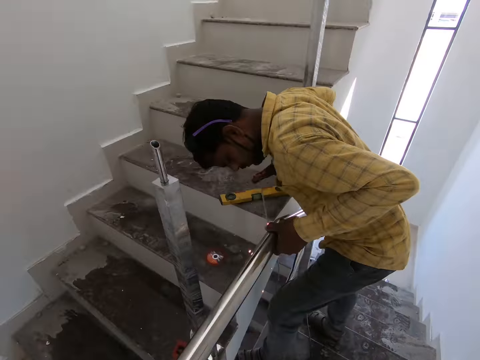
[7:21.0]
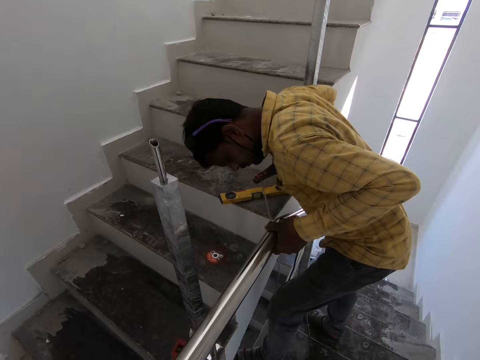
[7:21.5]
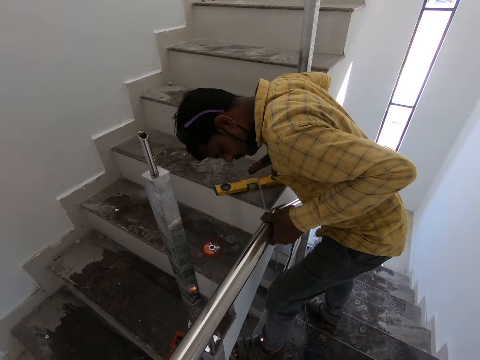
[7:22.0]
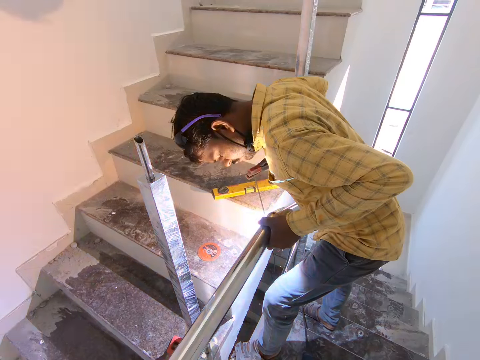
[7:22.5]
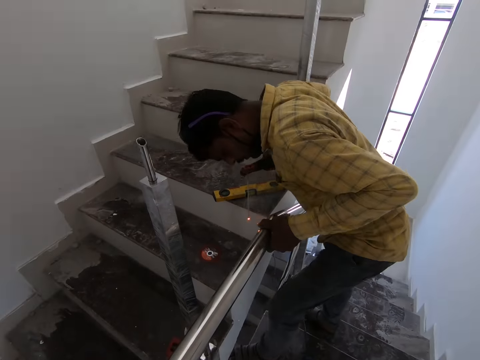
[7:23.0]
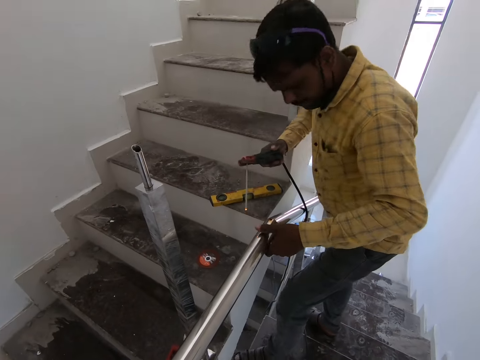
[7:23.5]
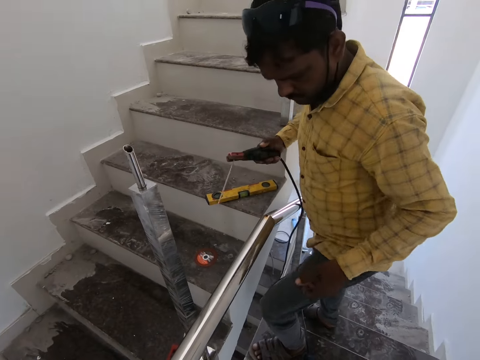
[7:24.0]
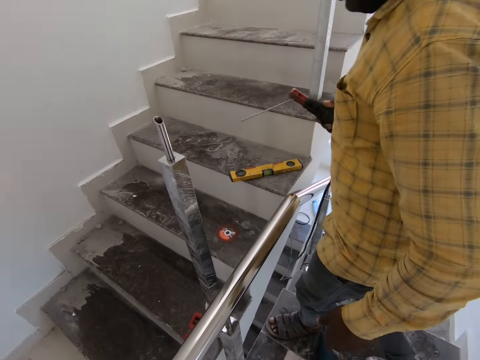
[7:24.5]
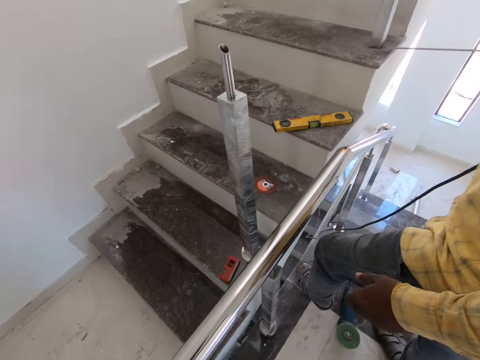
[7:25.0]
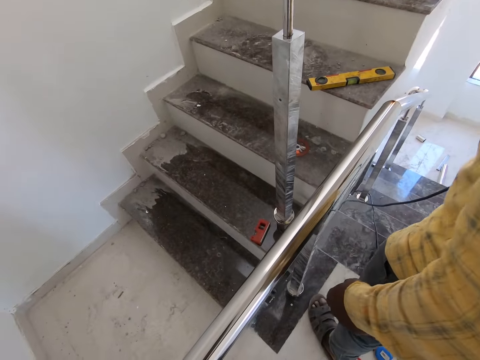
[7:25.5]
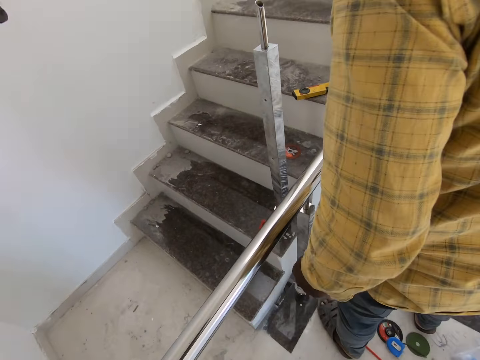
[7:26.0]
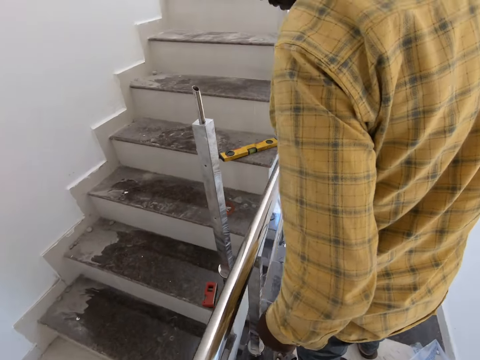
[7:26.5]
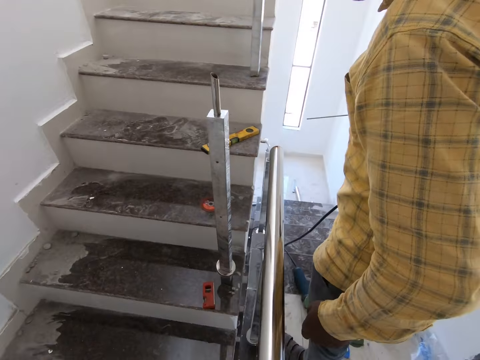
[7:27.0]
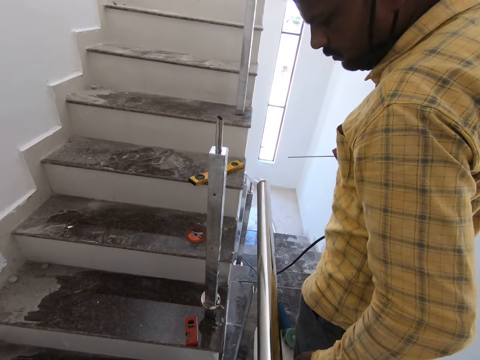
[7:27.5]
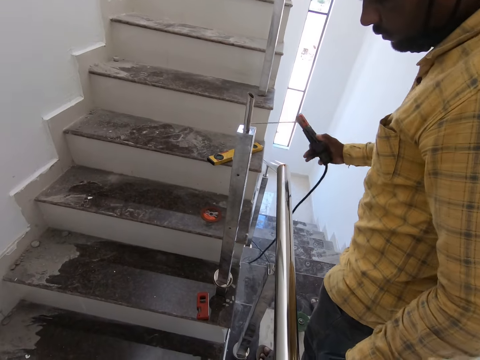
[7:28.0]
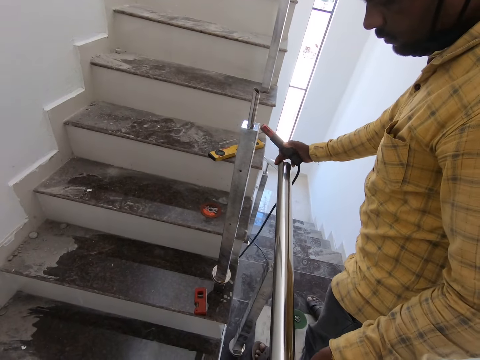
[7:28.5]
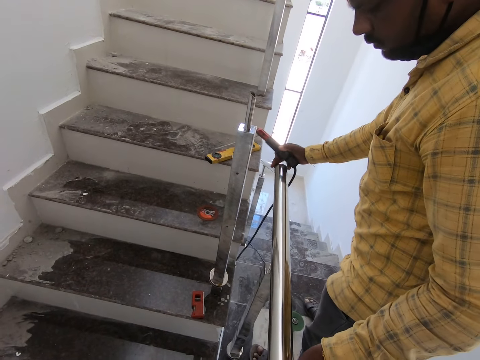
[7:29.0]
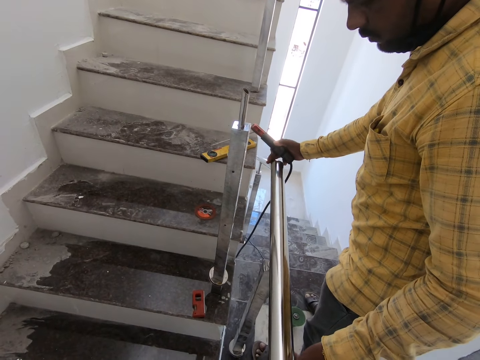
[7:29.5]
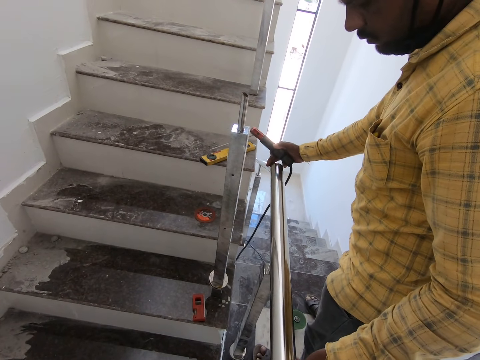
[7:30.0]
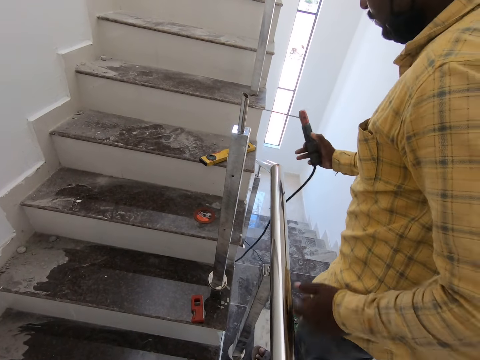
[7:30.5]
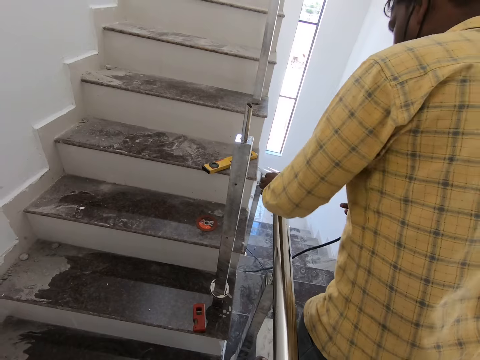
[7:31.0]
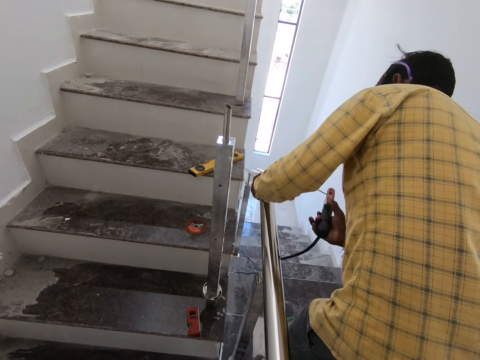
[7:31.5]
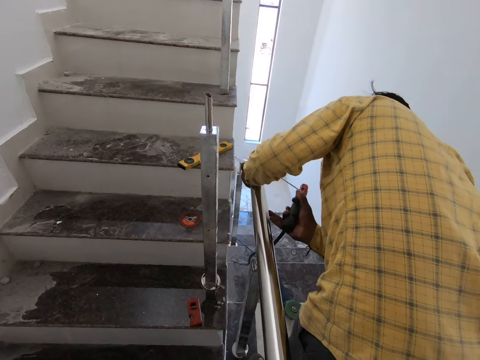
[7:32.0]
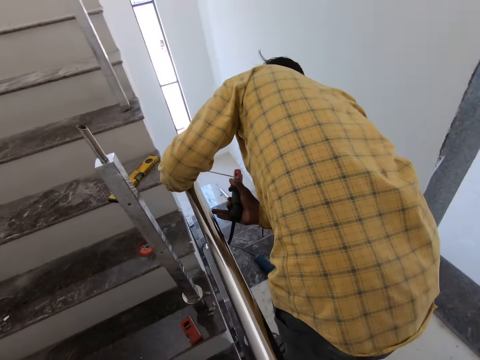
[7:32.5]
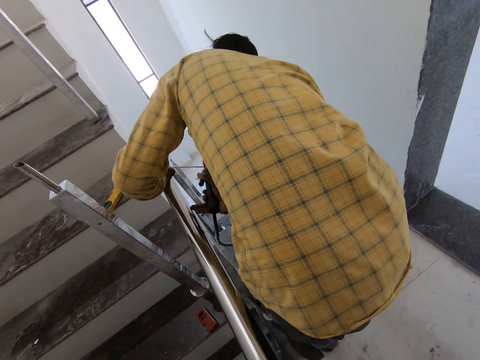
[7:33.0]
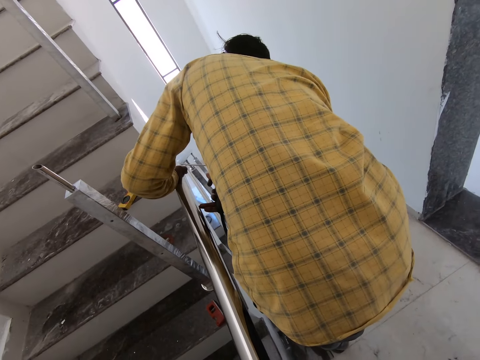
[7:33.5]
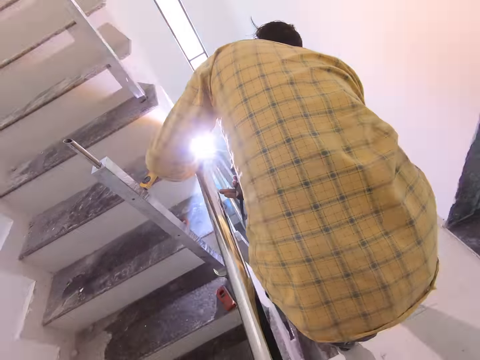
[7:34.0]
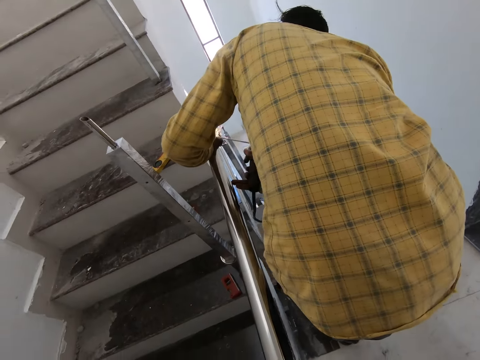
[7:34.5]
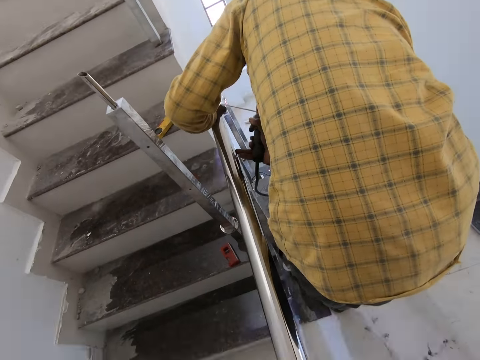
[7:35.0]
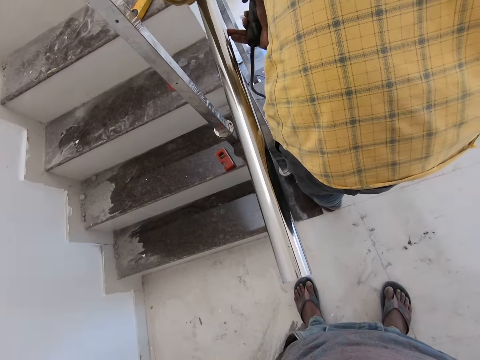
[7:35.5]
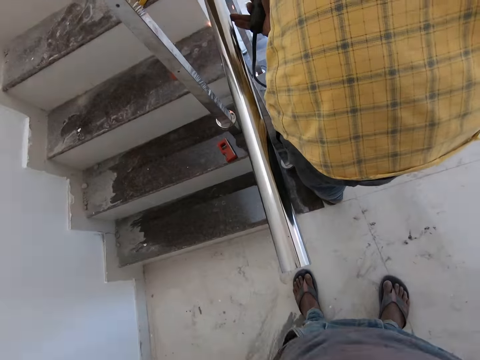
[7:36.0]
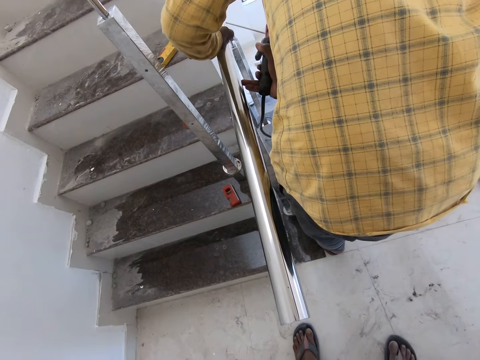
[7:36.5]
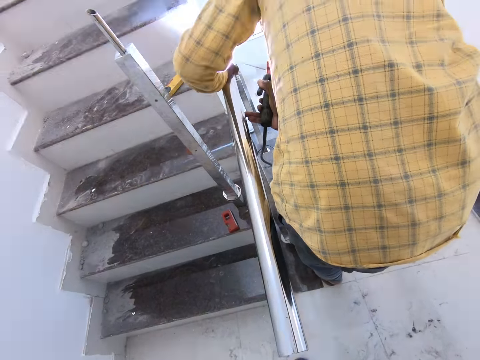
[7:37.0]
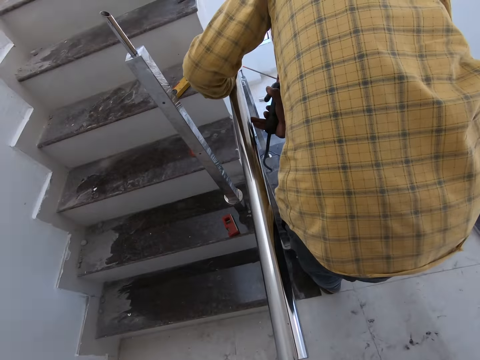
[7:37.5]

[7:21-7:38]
A person welds a metal rod. The person adjusts the metal rod. The person welds the metal rod.

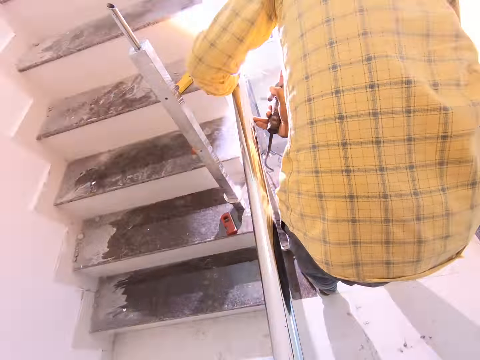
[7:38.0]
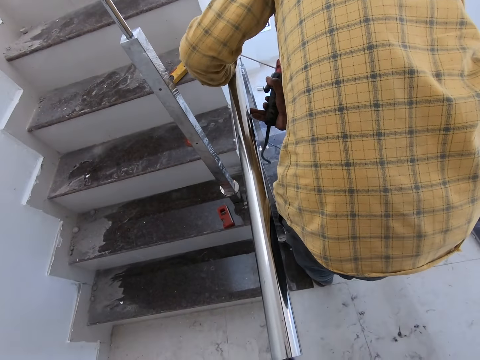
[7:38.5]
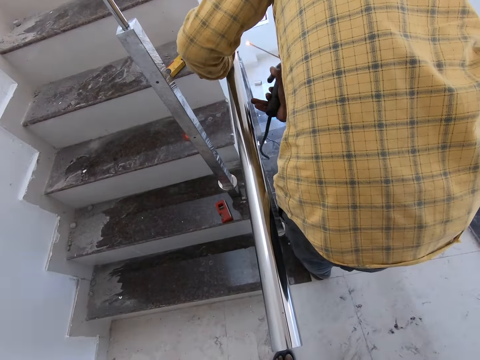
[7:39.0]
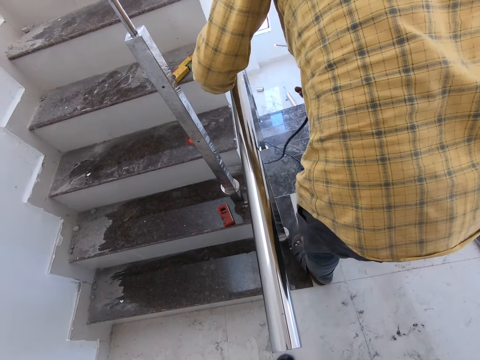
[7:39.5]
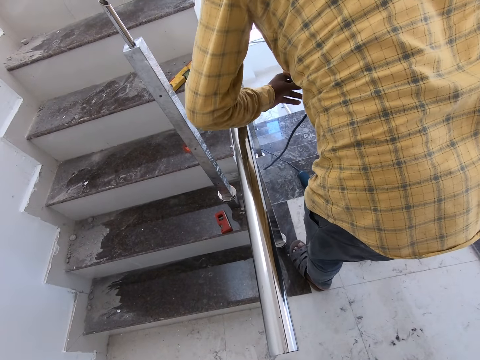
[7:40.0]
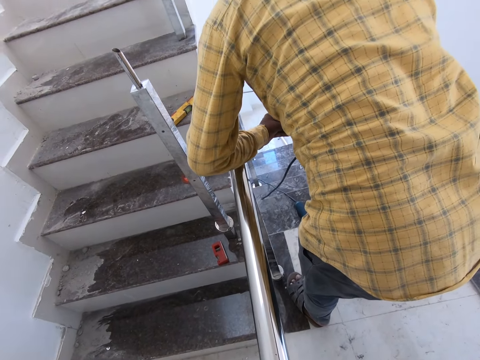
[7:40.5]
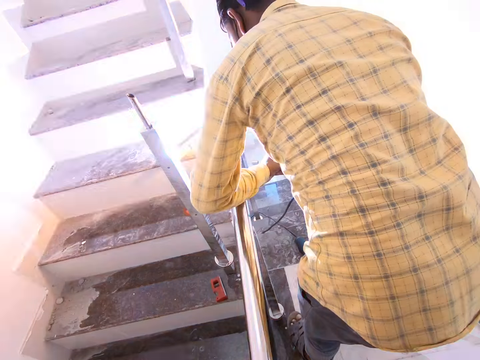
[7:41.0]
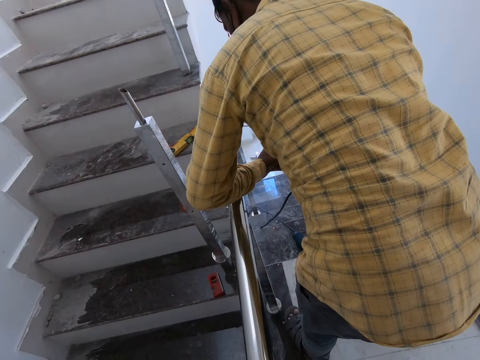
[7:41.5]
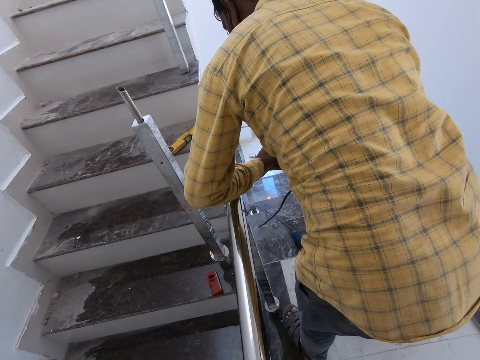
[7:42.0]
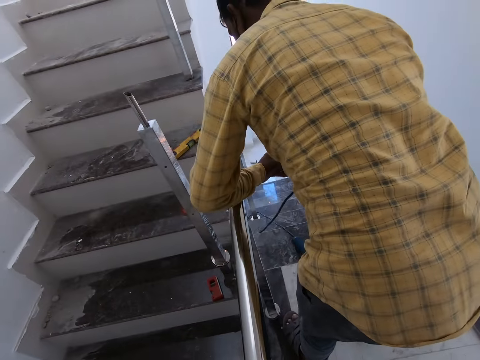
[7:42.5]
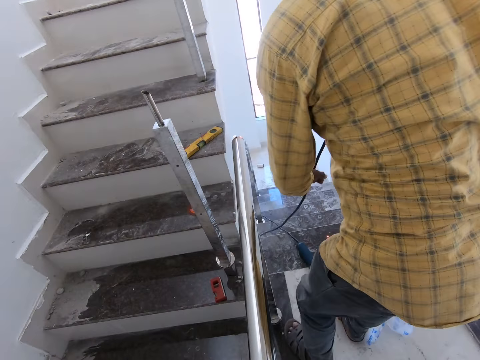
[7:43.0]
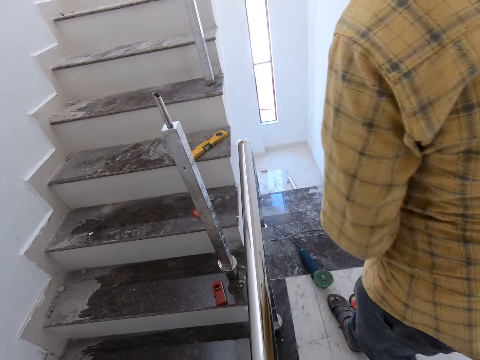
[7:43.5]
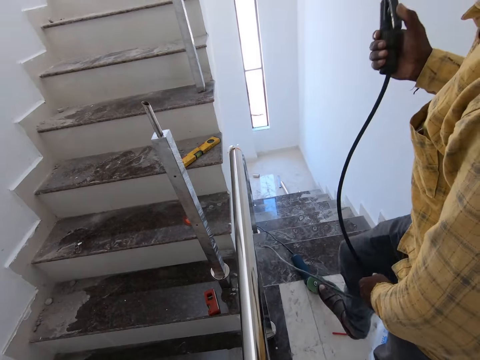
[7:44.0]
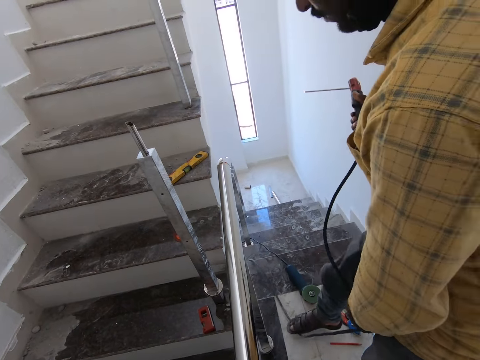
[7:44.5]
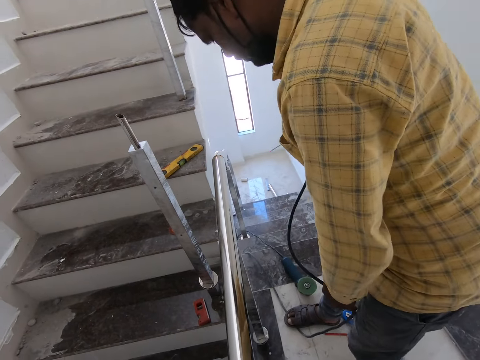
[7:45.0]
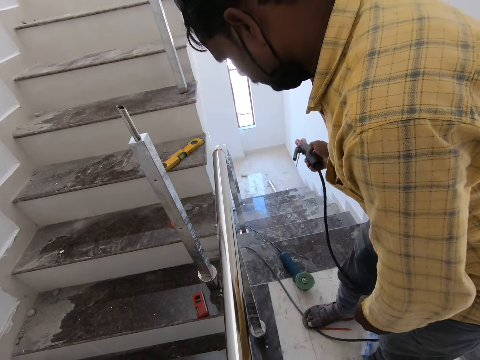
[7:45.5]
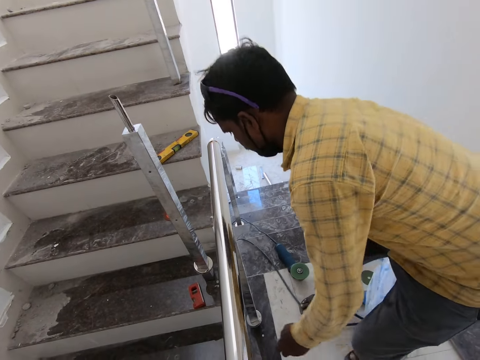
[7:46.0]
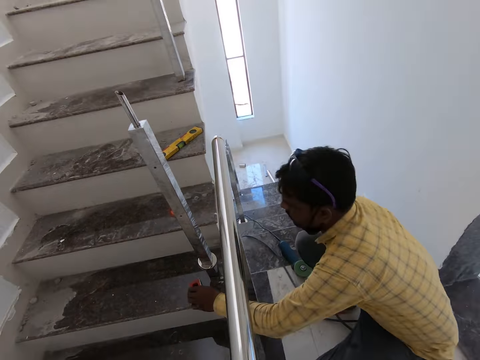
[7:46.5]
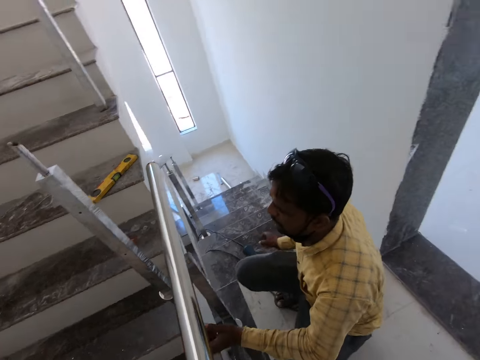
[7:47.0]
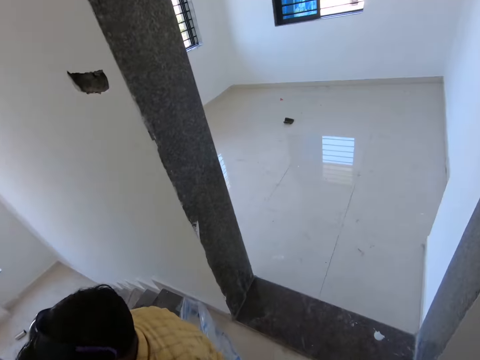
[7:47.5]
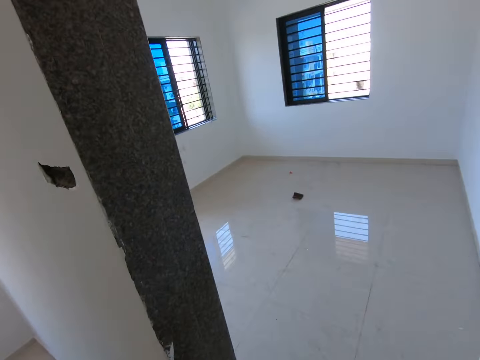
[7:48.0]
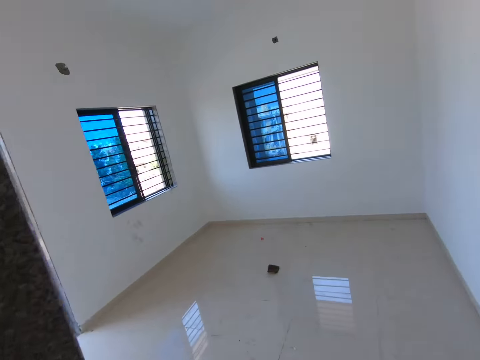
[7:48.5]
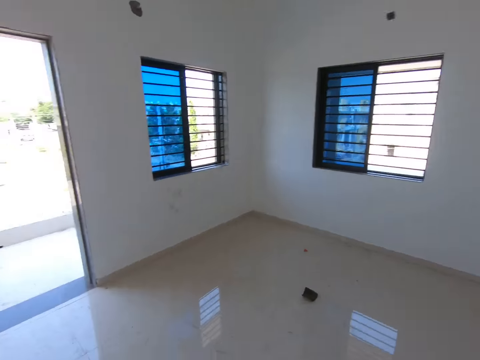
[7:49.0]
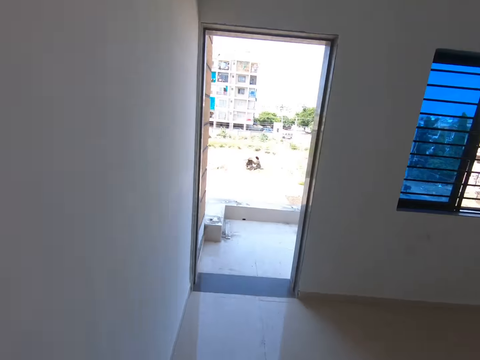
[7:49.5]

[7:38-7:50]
The camera wearer walks into a room.
